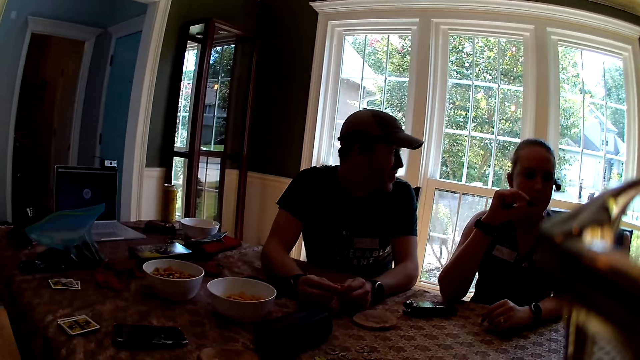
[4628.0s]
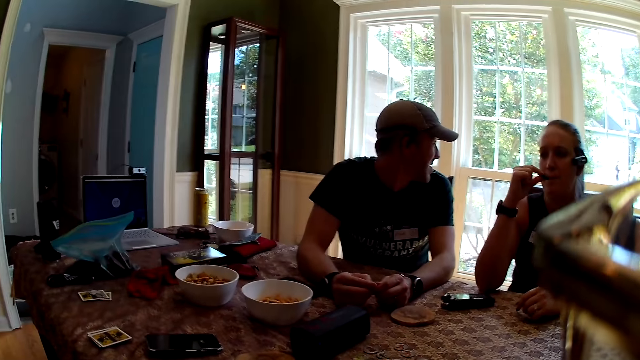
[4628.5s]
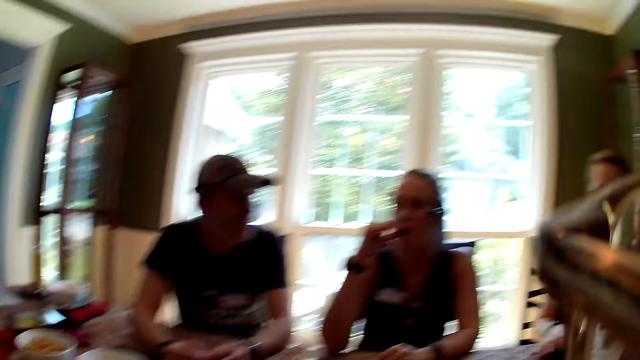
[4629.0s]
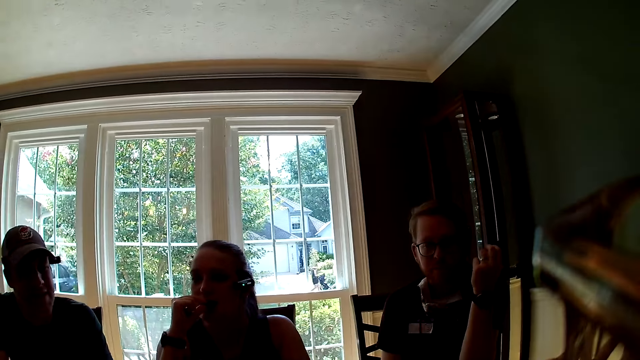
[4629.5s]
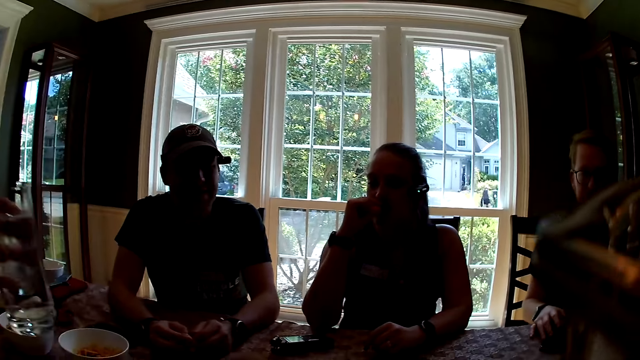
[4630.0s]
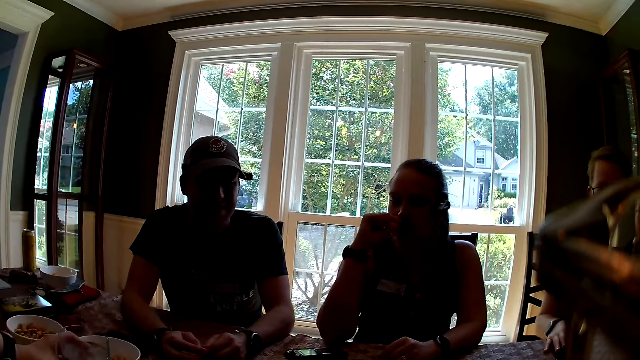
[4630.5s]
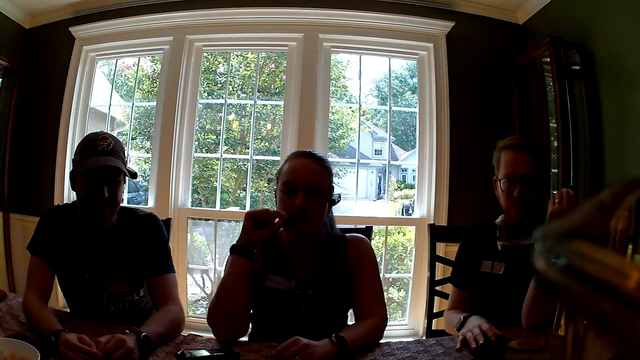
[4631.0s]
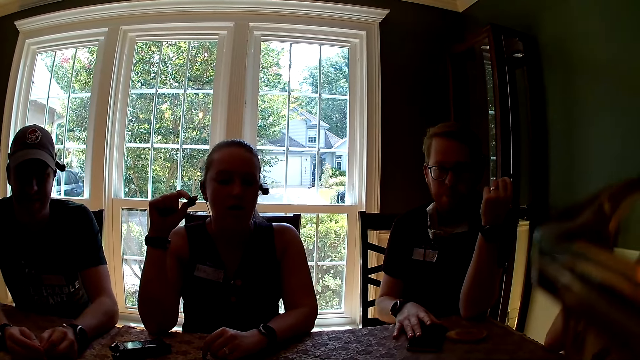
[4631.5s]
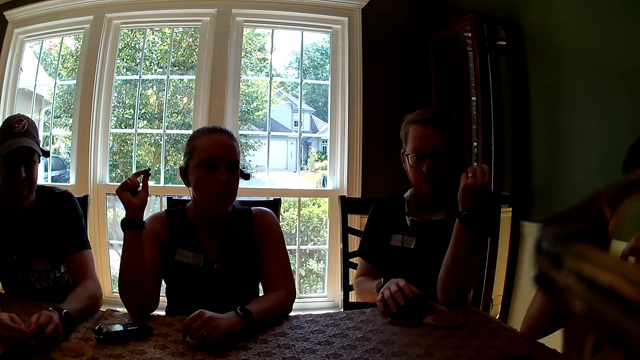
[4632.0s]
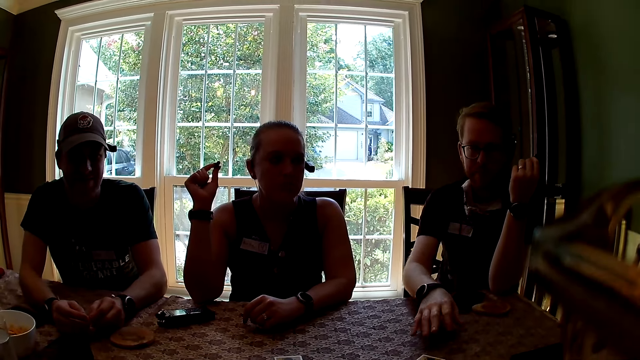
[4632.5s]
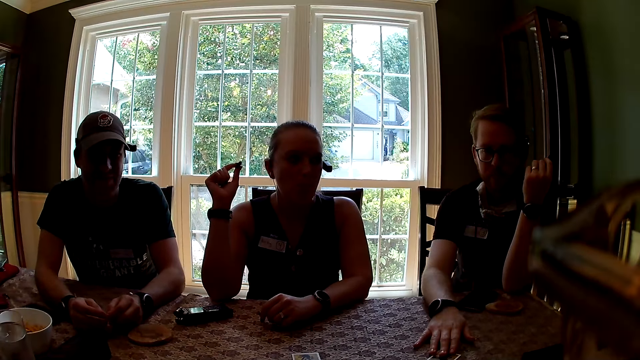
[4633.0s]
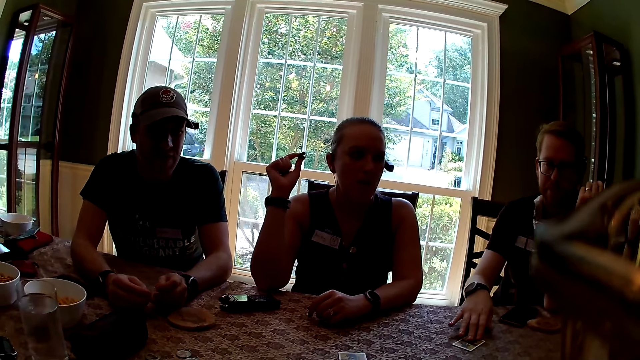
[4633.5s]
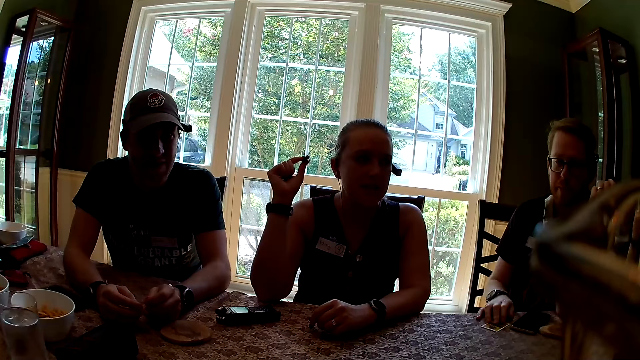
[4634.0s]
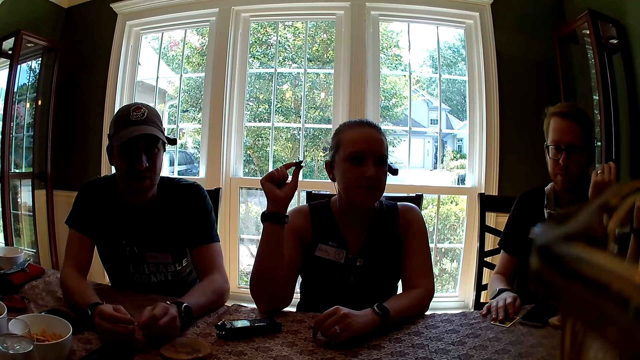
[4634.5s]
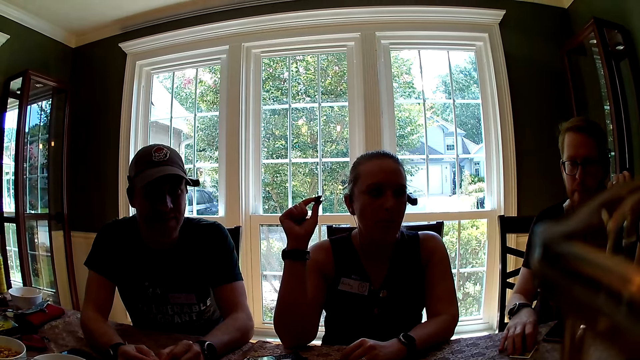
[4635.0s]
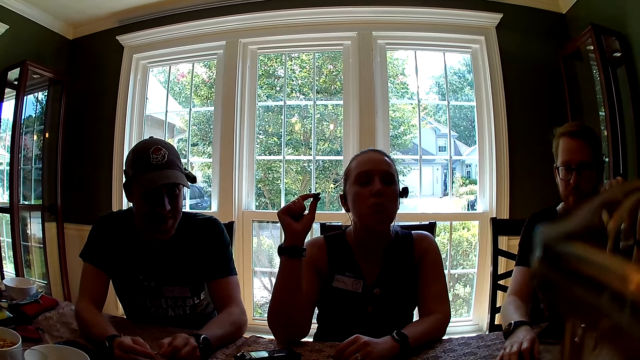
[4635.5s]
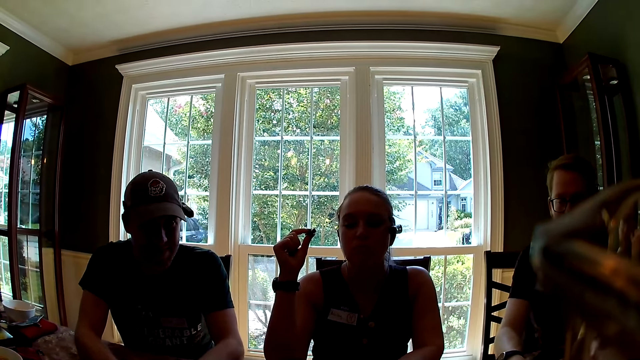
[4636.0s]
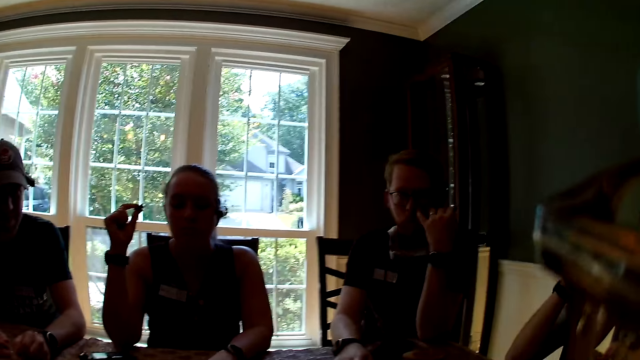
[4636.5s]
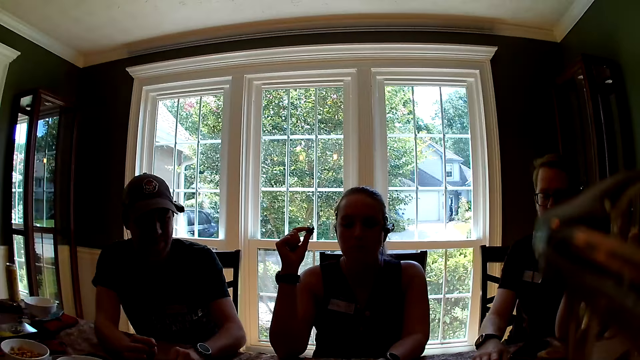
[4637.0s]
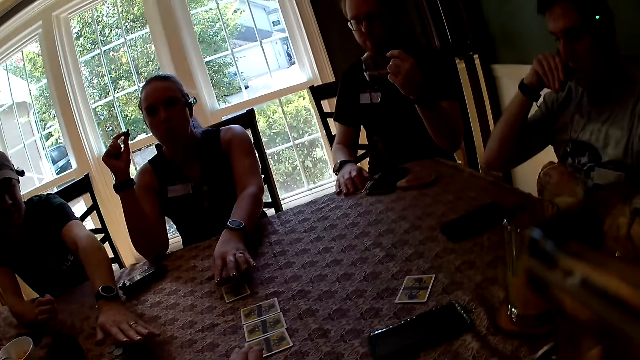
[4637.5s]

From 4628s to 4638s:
A woman drops a glass of water on the table with her left hand. A man moves a phone on the table with his right hand. The man picks up a role card on the table with his right hand. Another man interacts with a third man. Another woman interacts with the third man. The camera wearer speaks to the group of people at the table.

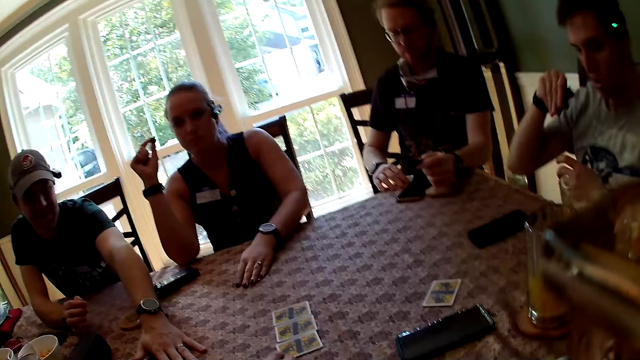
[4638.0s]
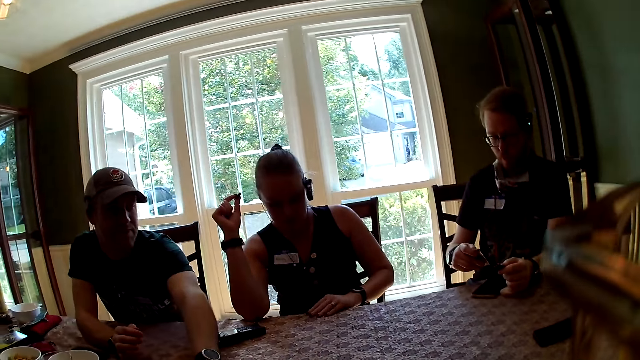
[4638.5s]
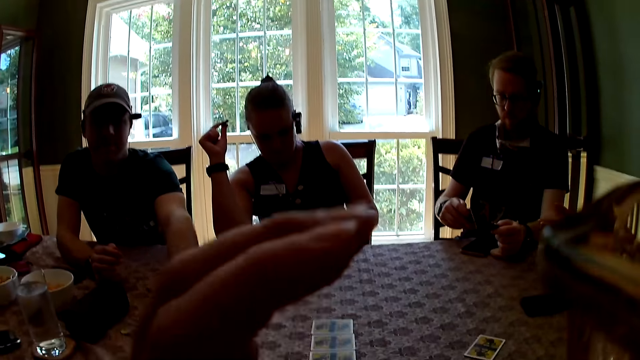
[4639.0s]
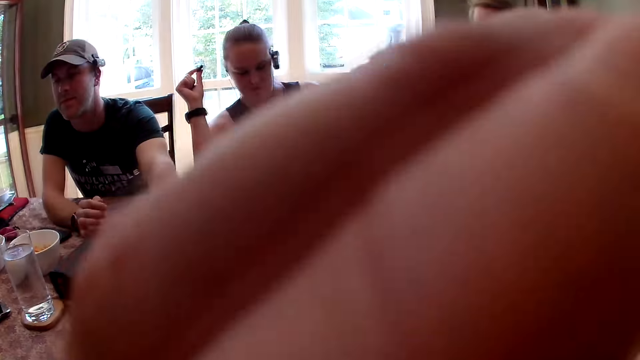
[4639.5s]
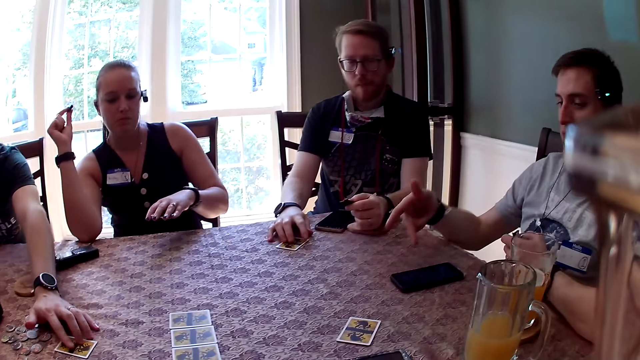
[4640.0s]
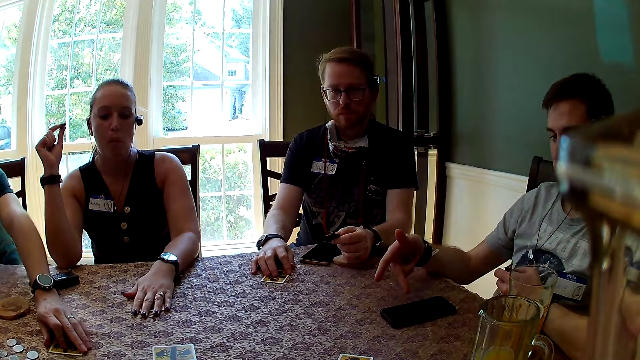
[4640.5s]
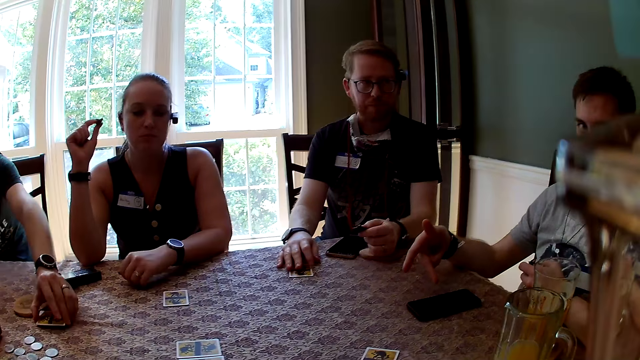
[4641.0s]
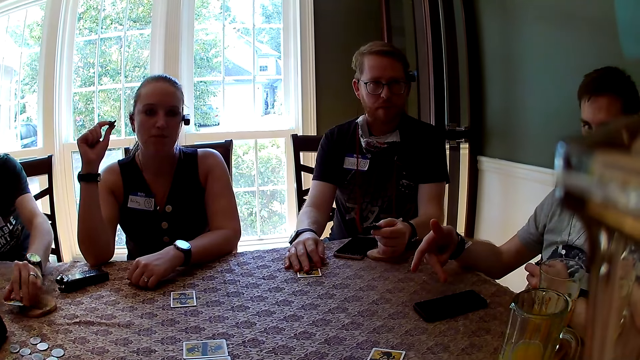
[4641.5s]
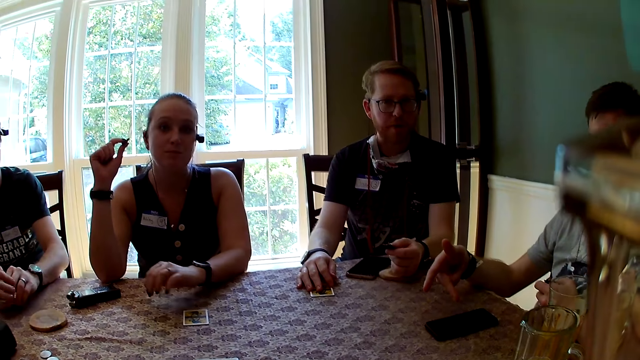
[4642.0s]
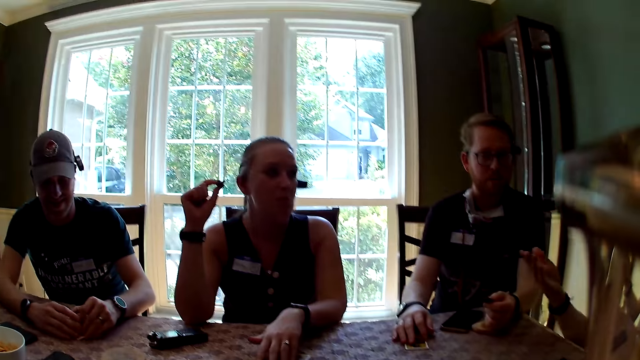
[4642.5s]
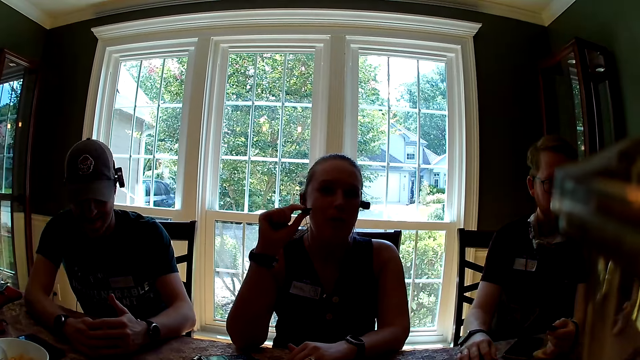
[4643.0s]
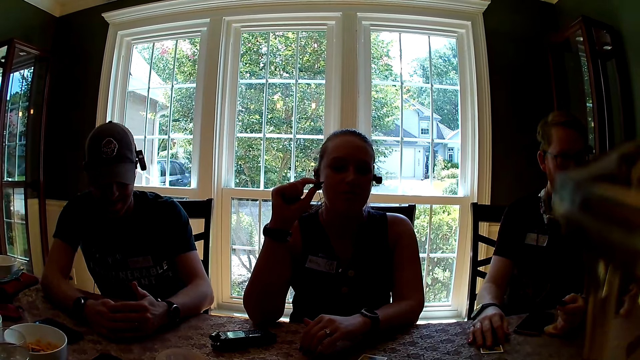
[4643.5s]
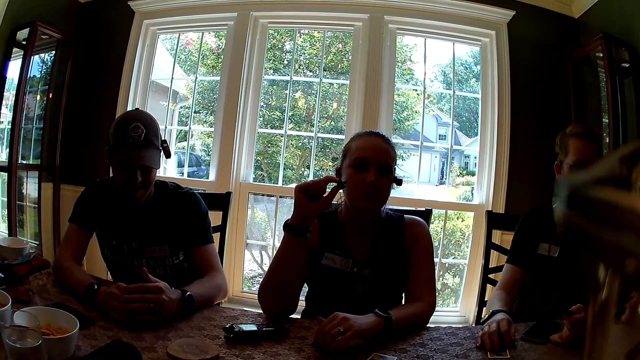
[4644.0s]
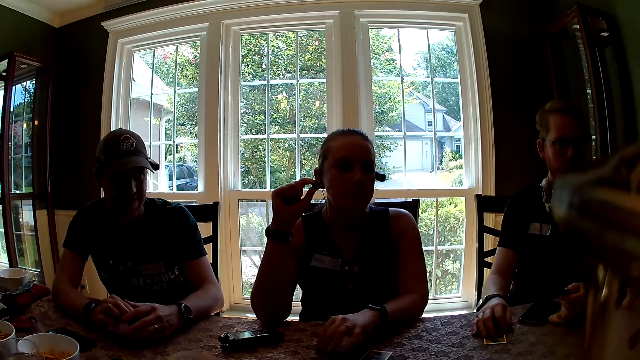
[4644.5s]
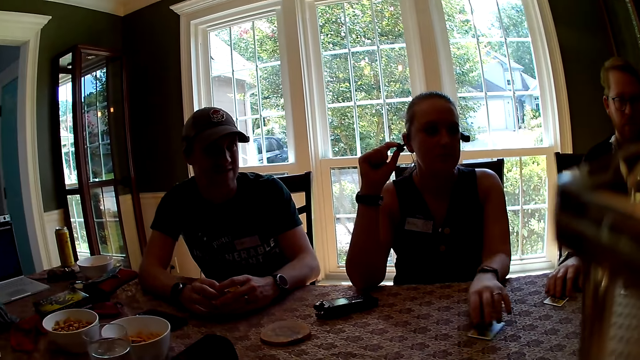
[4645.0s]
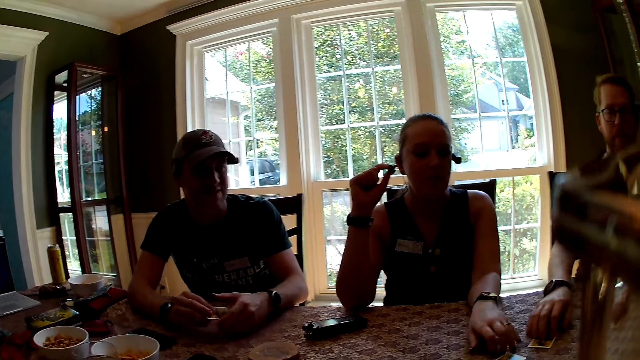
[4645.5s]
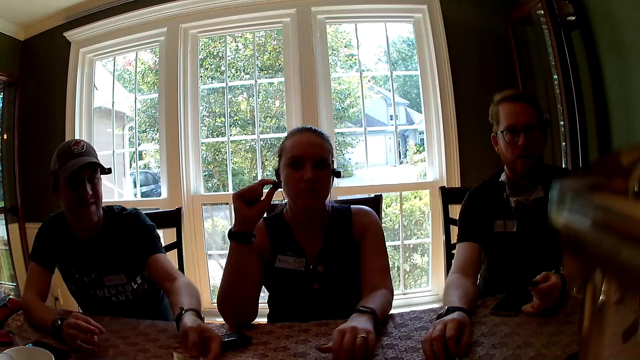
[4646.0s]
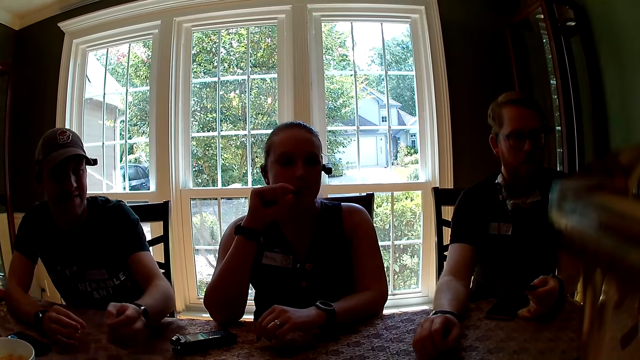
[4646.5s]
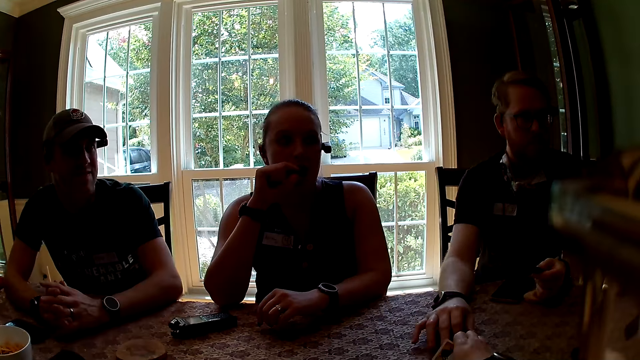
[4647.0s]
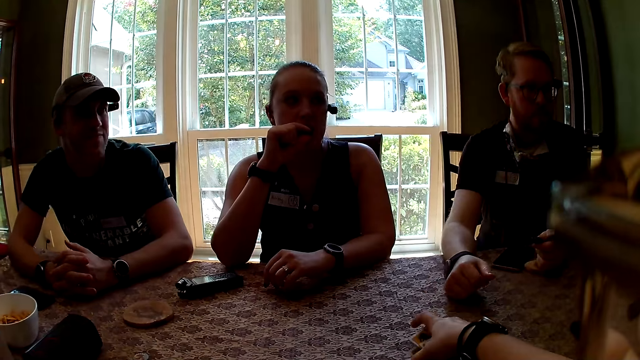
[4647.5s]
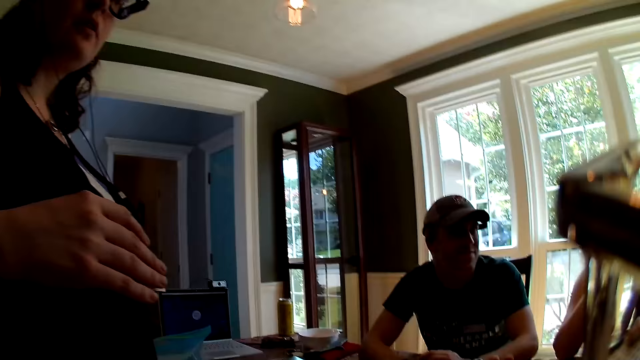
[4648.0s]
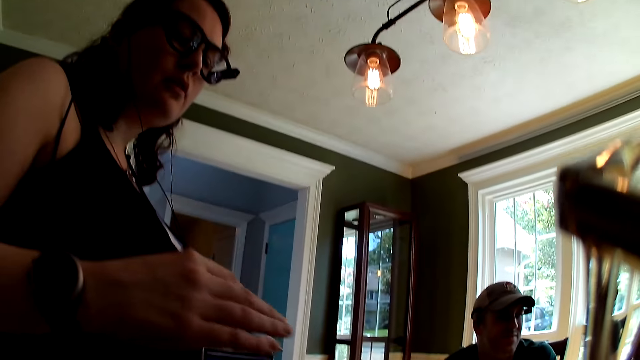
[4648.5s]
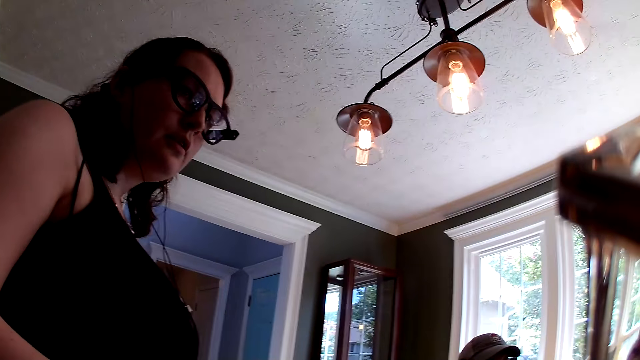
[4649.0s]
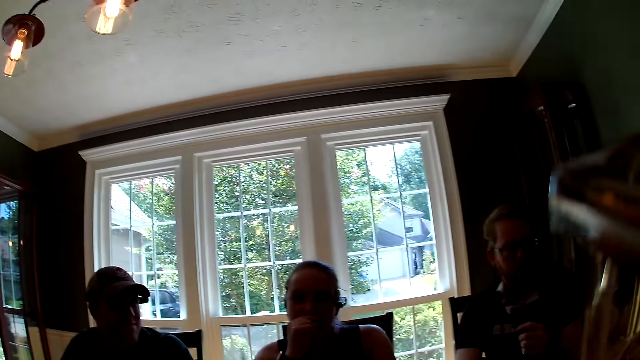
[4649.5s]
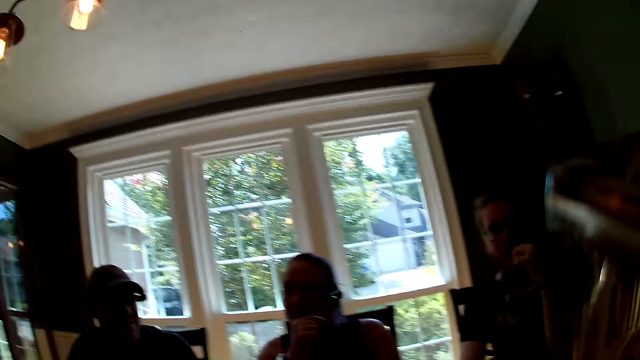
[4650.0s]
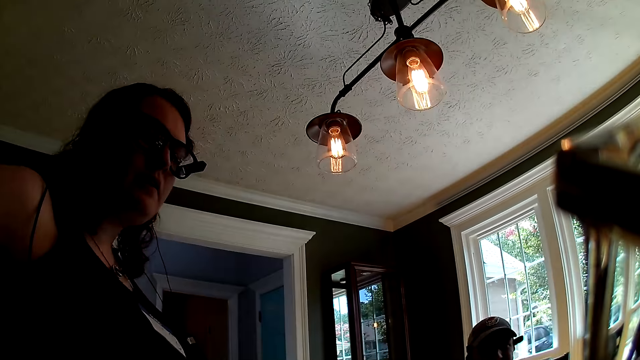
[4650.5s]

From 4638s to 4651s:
A man picks up the role card on the table with his right hand. Another man eats the cupcake in his right hand. A woman takes the card. The first man checks the role card in his right hand. The second man interacts with the camera wearer. Another woman checks the role card in her left hand. The camera wearer adjusts her pair of glasses or sunglasses with her left hand. A third man picks up a role card on the table with his left hand. The first woman puts a card on the table. The third man checks the role card in his left hand. A third woman interacts with the third man. The second woman drops the role card on the table with her left hand. The camera wearer puts a card on the table. The first man drops the role card on the table with his right hand. The third man drops the role card on the table with his left hand. The camera wearer picks up the role card on the table with her right hand. The second woman eats the cupcake in her right hand. The camera wearer drops cards on the table. She looks at another woman. The third woman speaks to the camera wearer. The first man eats the cupcake in his left hand.
